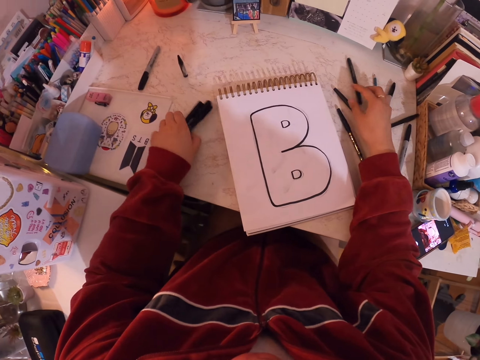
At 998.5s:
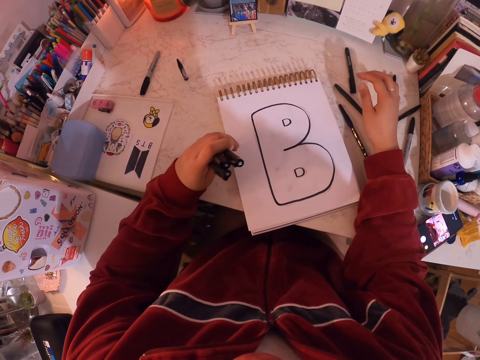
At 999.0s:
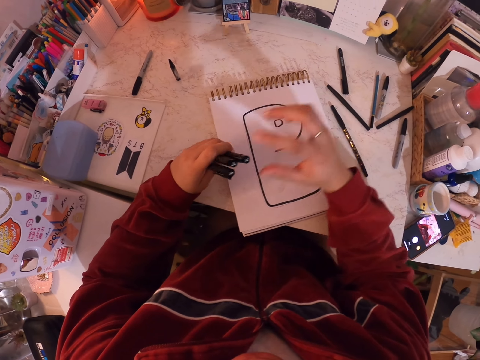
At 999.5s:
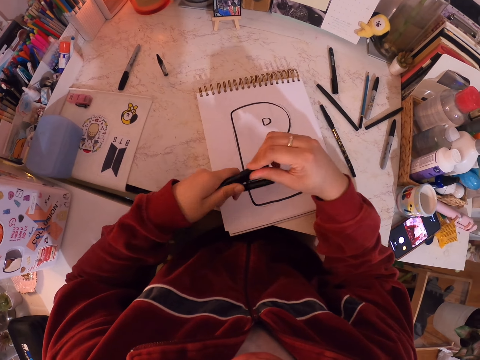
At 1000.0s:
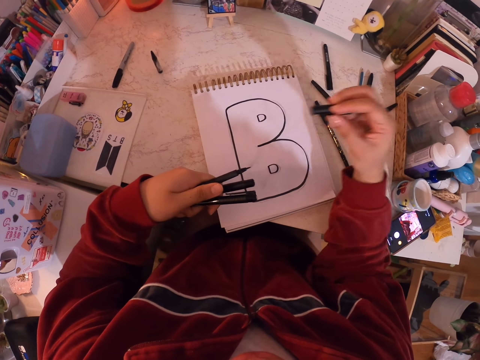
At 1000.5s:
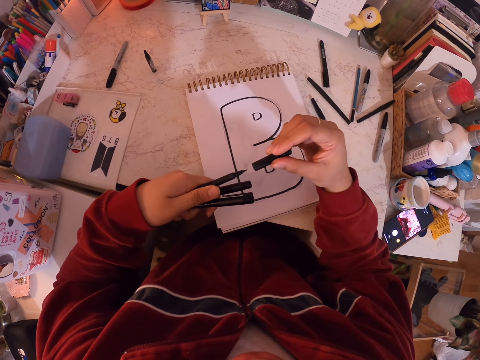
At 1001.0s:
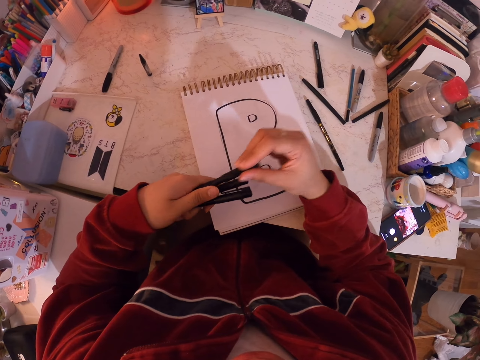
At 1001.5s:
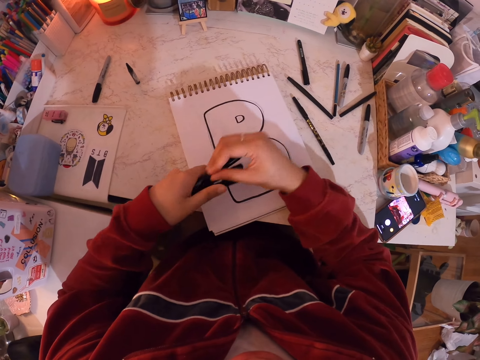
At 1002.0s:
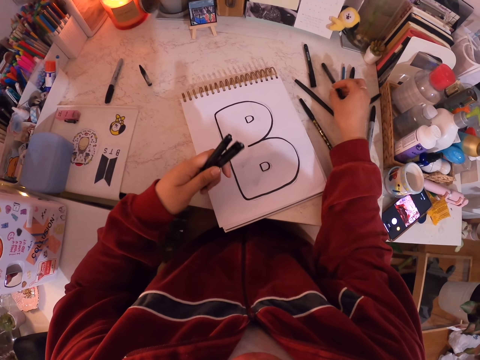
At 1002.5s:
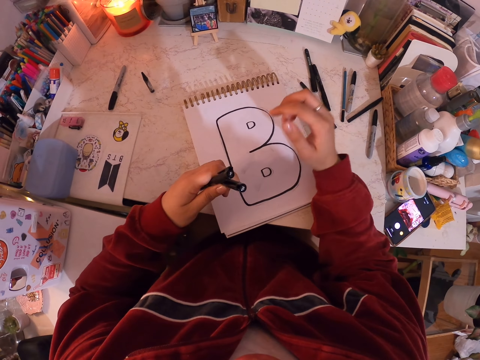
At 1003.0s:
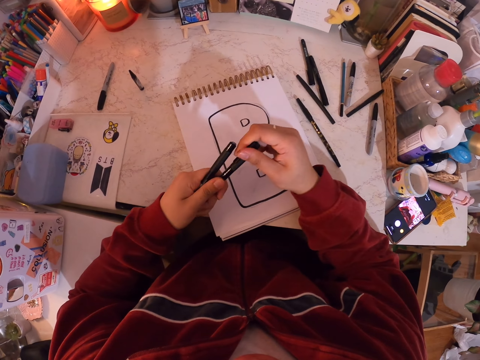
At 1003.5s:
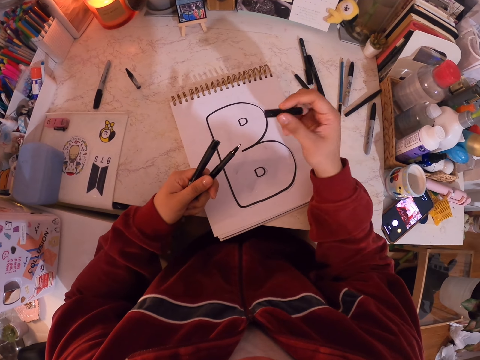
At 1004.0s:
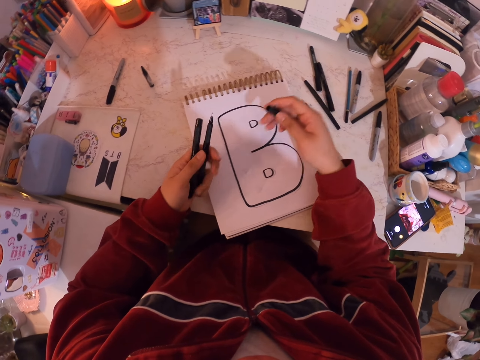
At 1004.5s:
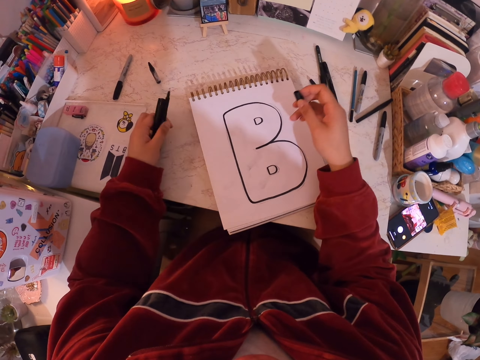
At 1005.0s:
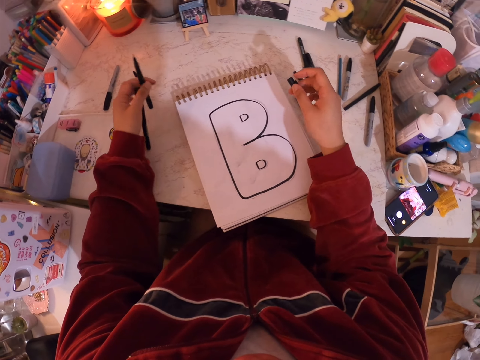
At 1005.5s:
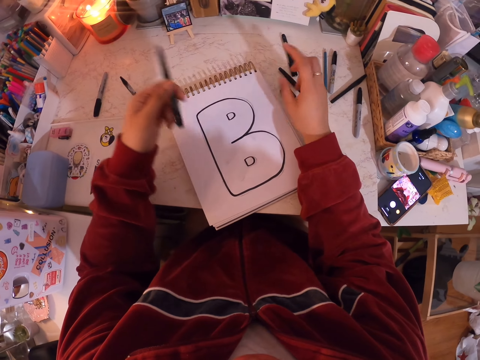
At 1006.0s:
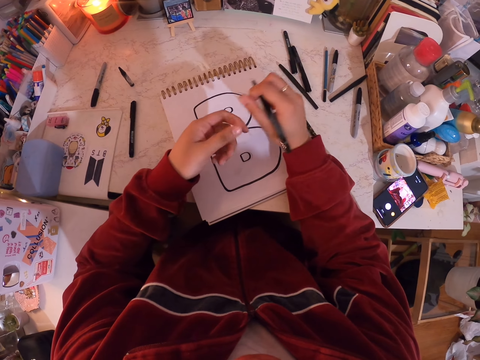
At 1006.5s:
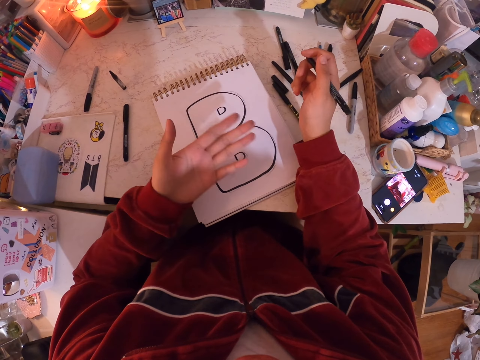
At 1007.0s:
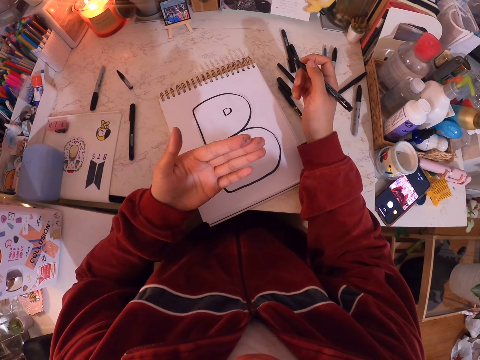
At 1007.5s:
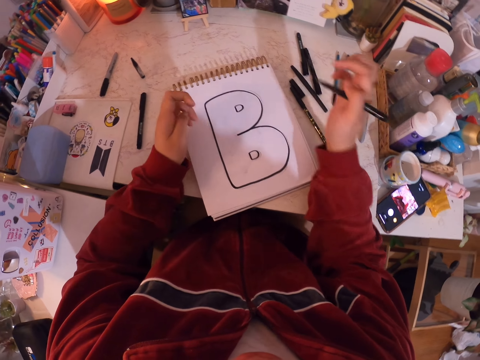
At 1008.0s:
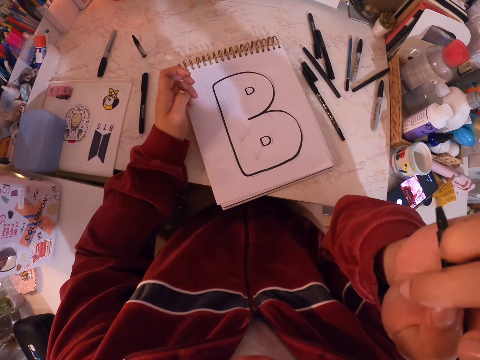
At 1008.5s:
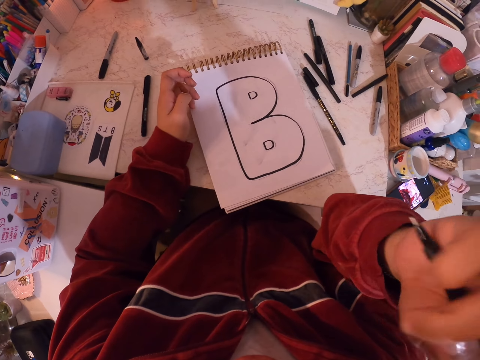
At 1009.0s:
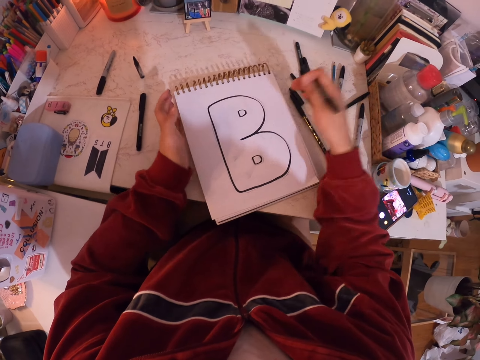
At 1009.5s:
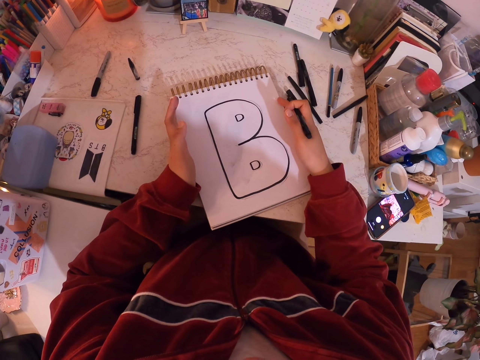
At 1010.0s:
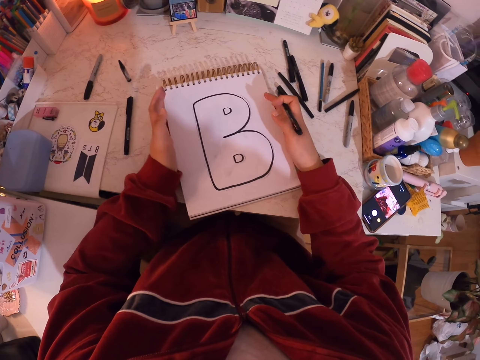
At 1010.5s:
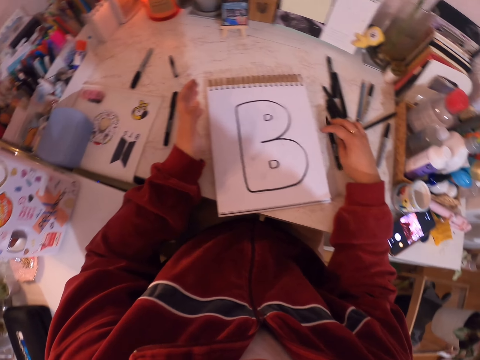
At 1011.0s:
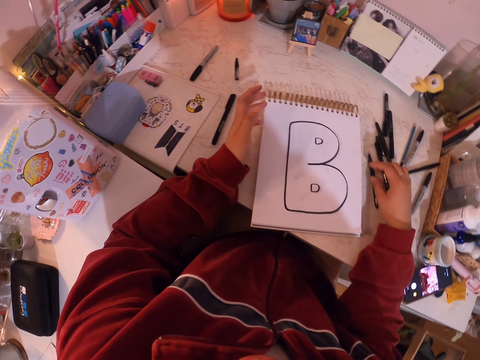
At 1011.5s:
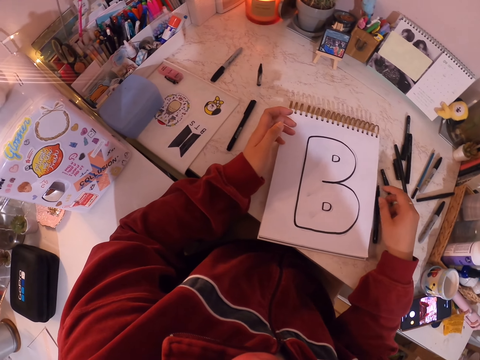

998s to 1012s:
The camera wearer closes the pen with a lid. They place the pen on the table. They pick the pens from the table. They hold the mark pens. They open the mark pen. They put the mark pen on the table. They touch the face.

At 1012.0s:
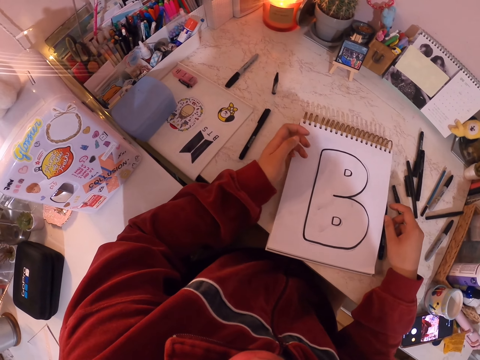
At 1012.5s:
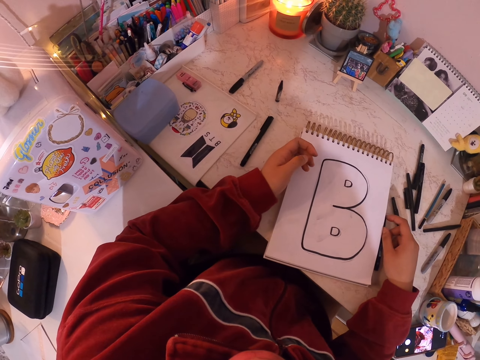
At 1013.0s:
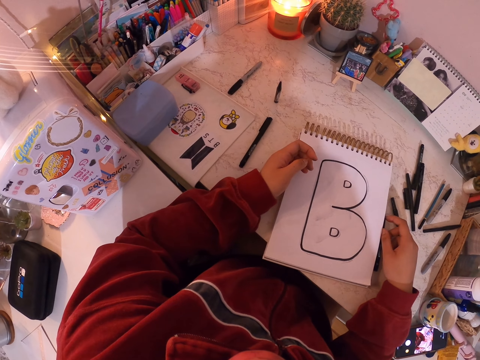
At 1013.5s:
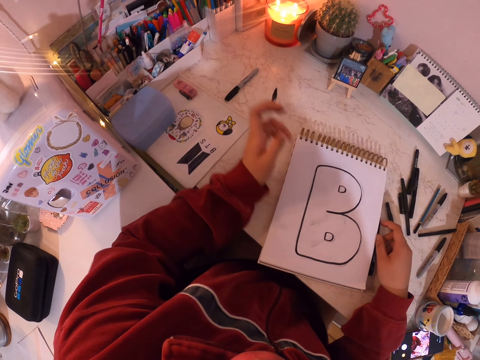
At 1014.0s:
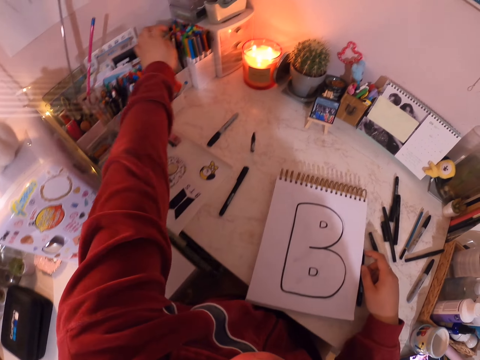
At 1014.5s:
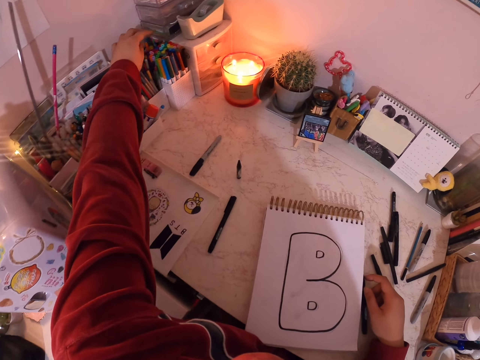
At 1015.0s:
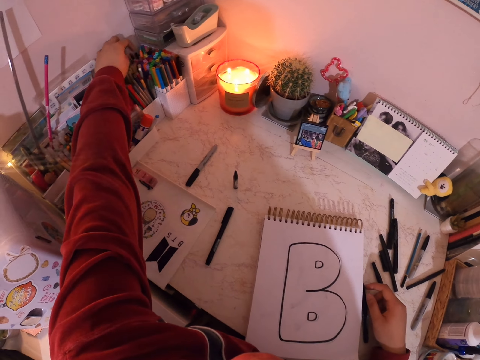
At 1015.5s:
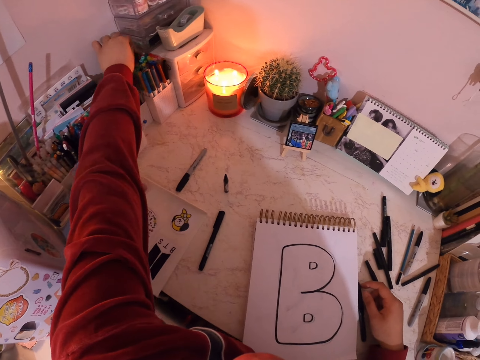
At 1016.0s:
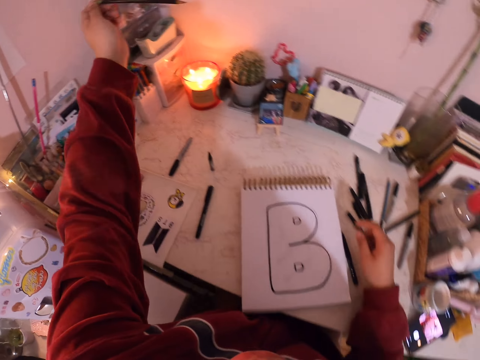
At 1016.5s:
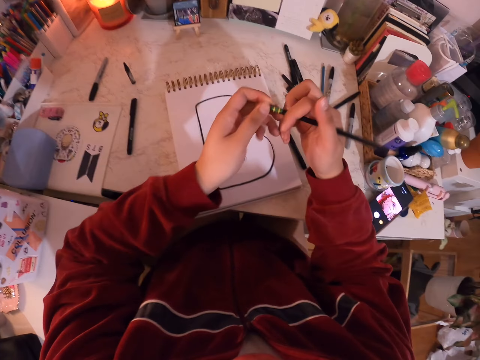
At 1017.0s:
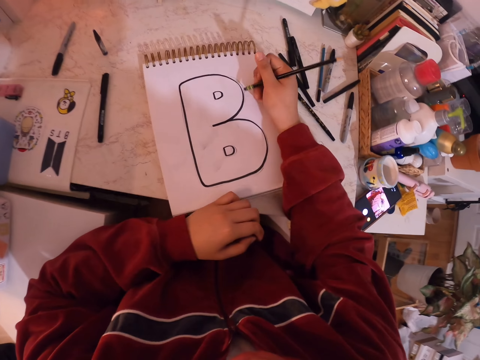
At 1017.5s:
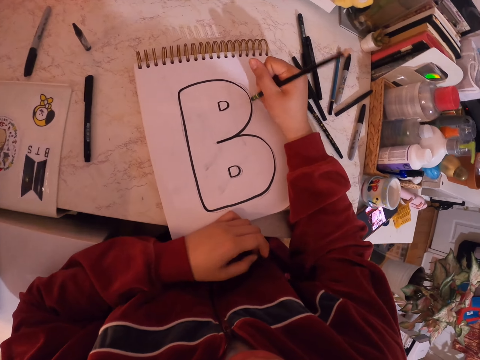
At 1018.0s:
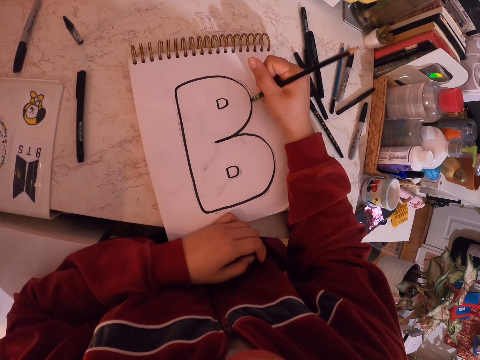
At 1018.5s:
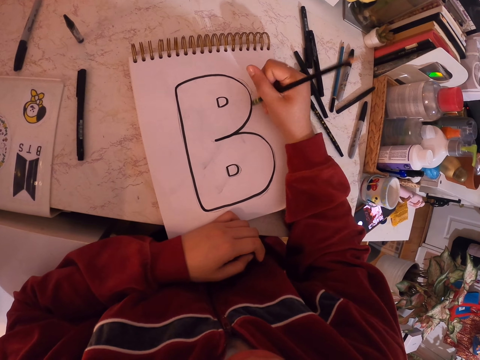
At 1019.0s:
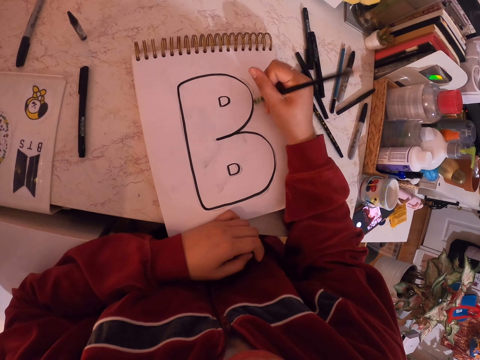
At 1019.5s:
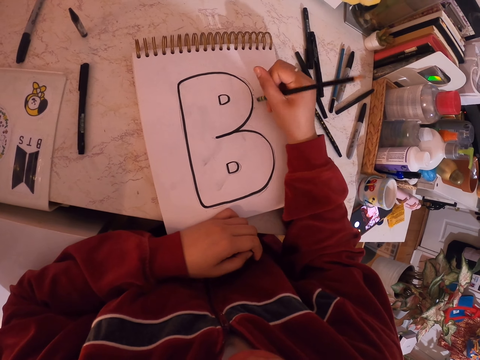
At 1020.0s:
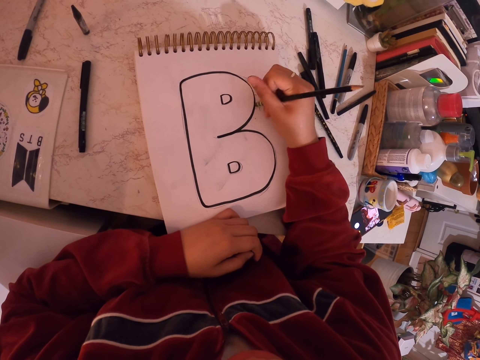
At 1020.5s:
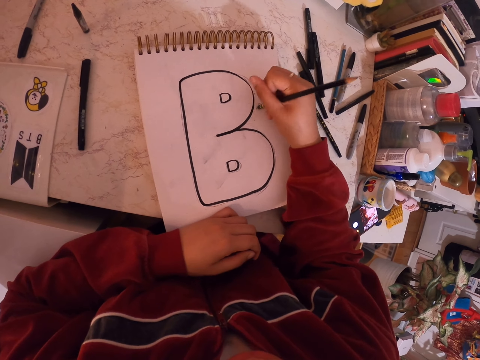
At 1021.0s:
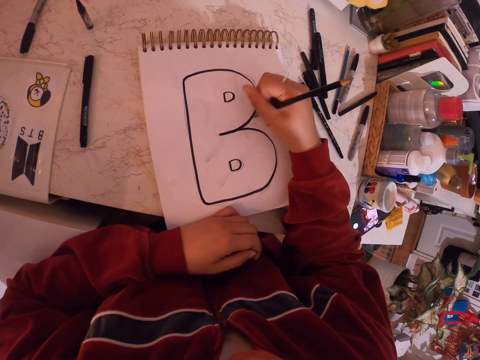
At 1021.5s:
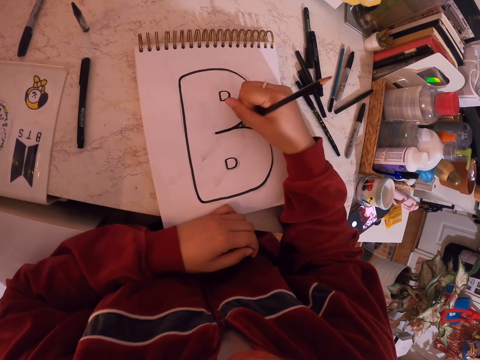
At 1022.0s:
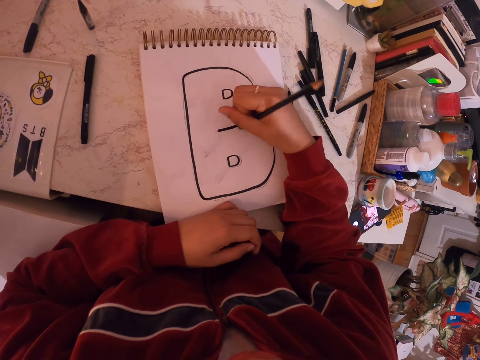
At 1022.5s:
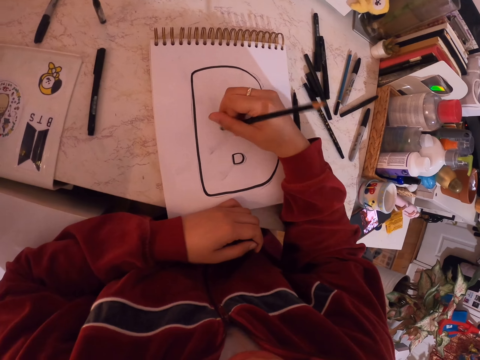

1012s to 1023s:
The camera wearer looks at the drawing on the book. They pick up a pencil from the pen holder. They rub the drawing sketch with a rubber.

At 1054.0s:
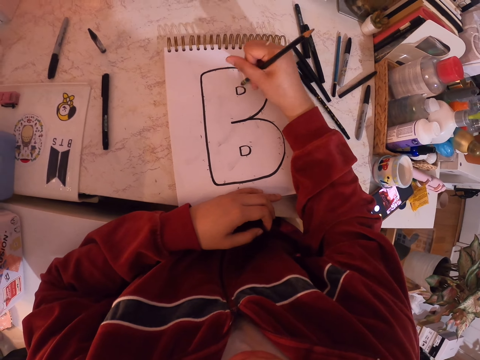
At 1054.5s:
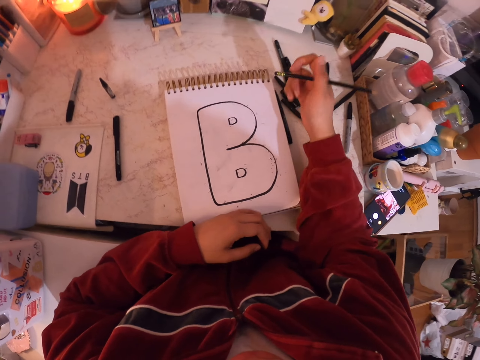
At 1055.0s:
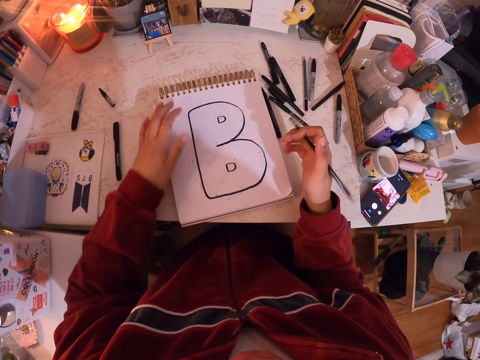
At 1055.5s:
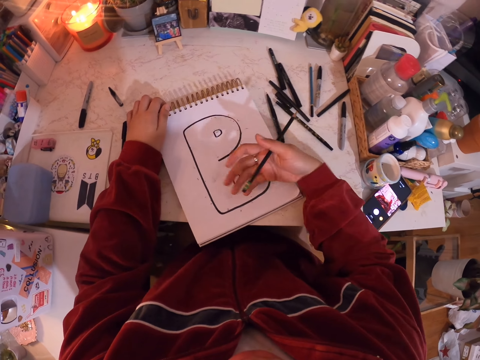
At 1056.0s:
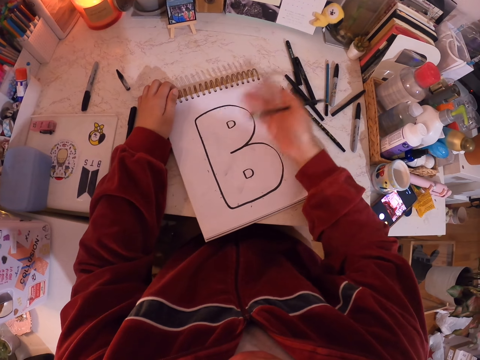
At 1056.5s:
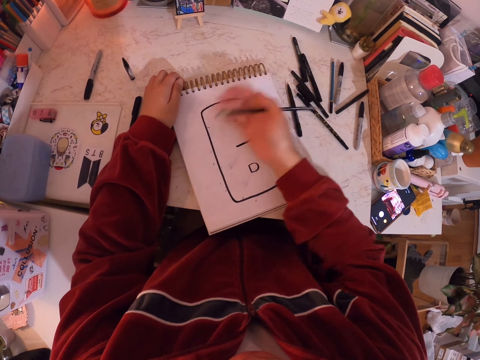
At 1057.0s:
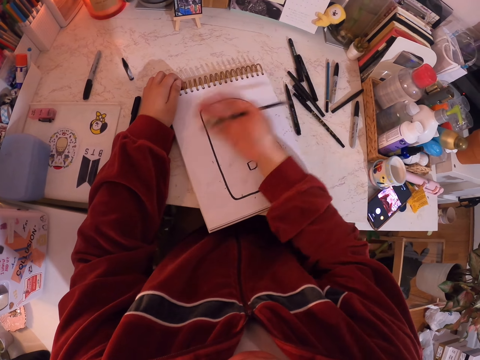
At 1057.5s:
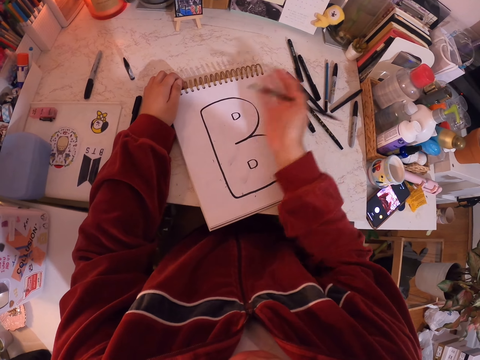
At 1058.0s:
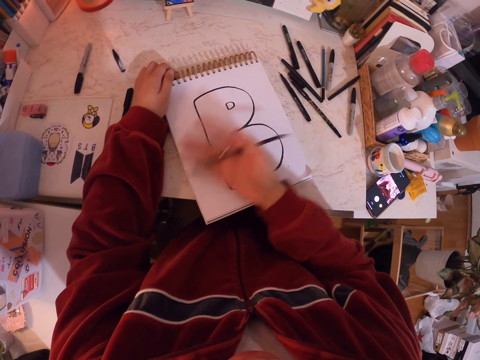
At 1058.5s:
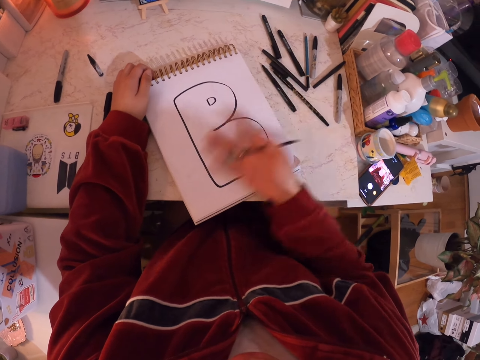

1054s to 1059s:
The camera wearer holds the pad. They move the hand. They wipe the rubber particles.
